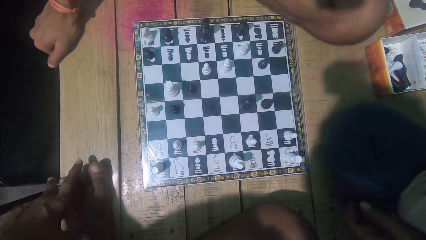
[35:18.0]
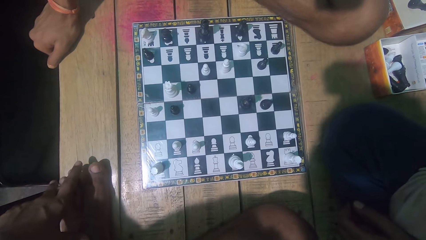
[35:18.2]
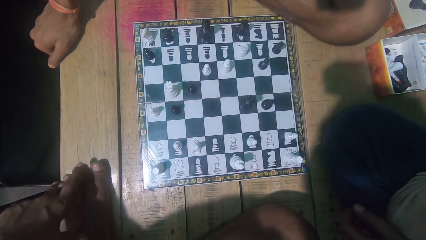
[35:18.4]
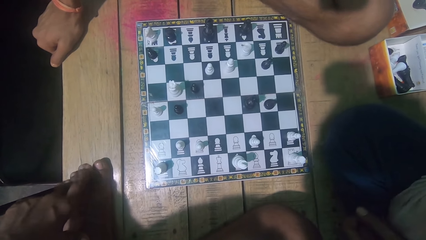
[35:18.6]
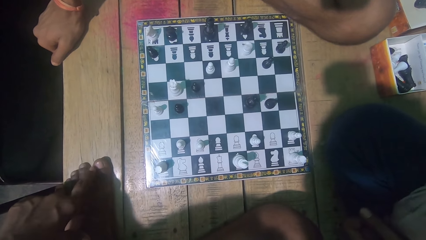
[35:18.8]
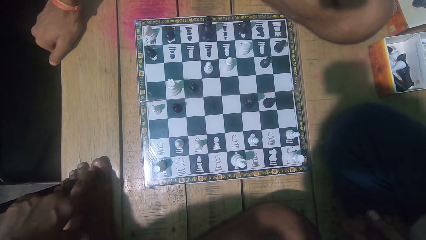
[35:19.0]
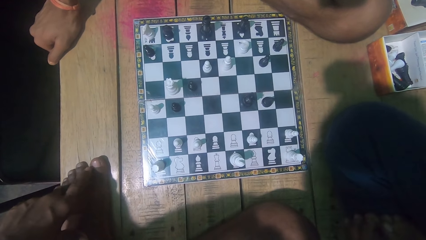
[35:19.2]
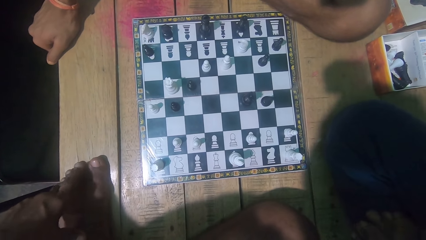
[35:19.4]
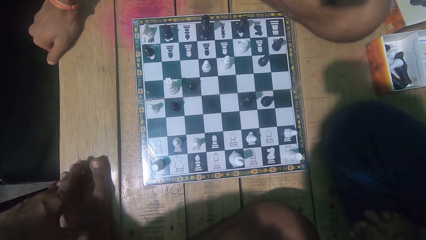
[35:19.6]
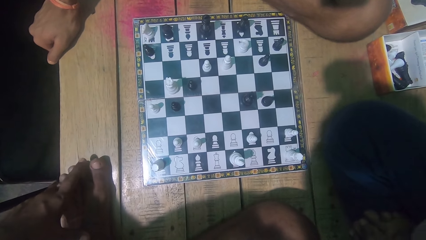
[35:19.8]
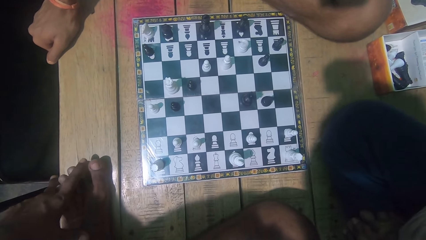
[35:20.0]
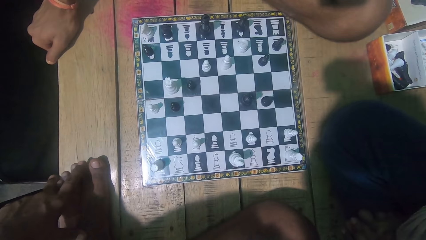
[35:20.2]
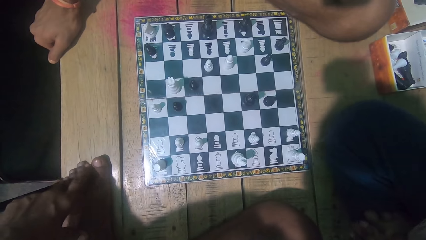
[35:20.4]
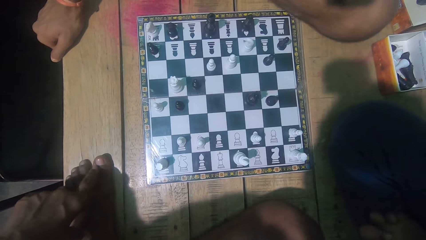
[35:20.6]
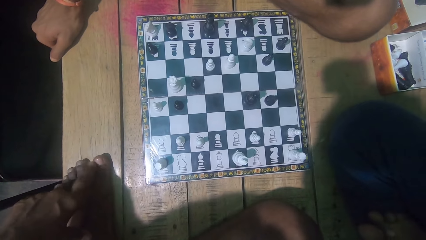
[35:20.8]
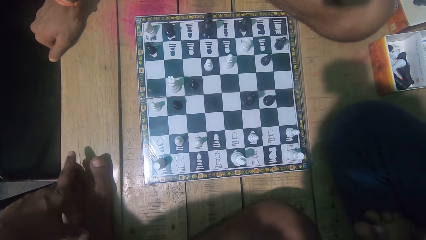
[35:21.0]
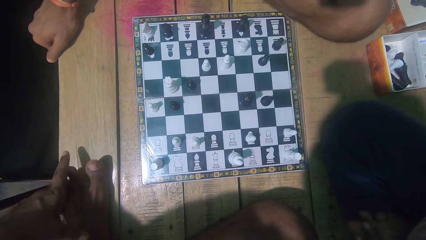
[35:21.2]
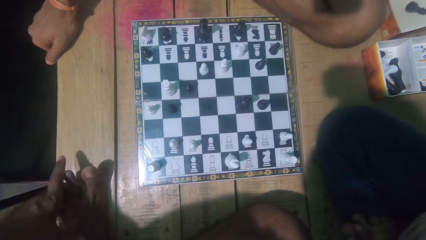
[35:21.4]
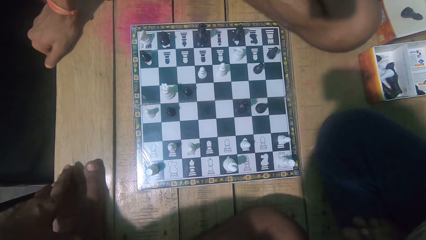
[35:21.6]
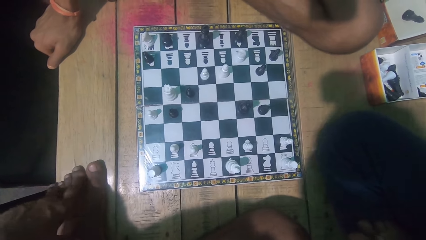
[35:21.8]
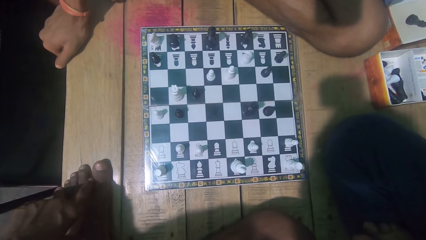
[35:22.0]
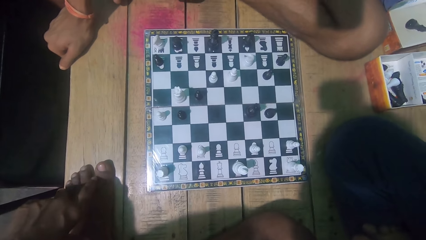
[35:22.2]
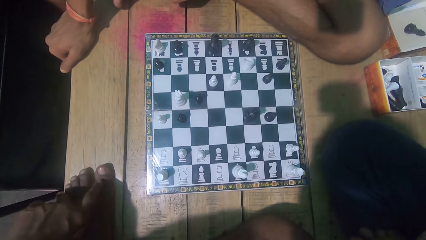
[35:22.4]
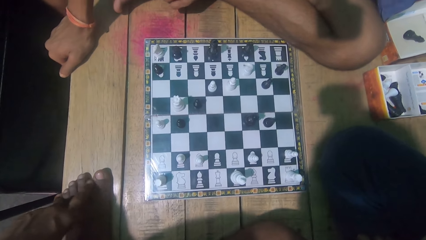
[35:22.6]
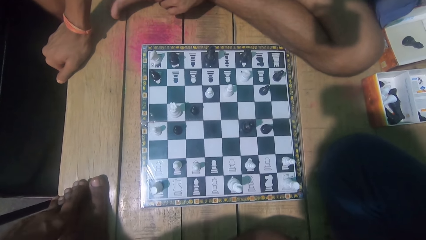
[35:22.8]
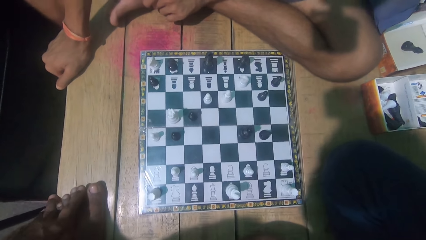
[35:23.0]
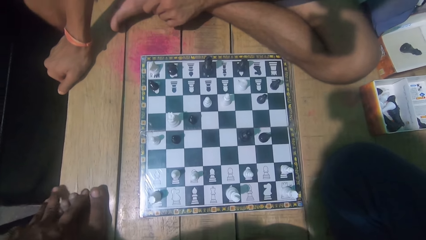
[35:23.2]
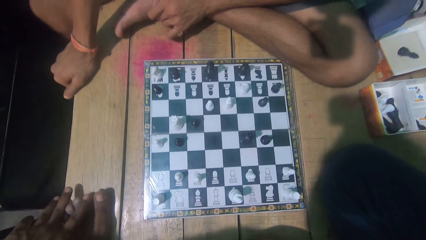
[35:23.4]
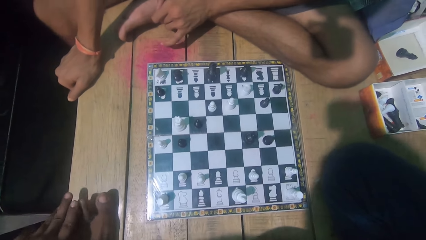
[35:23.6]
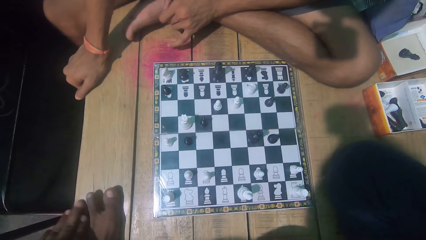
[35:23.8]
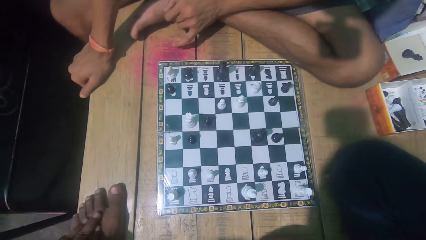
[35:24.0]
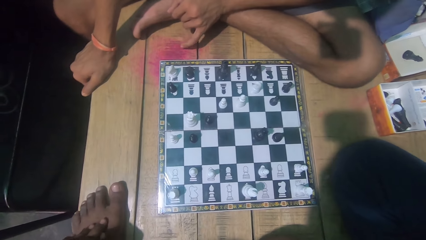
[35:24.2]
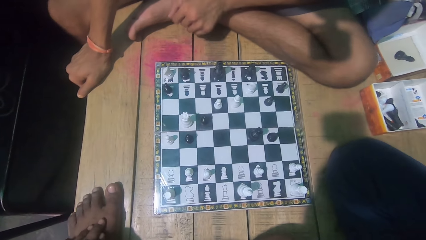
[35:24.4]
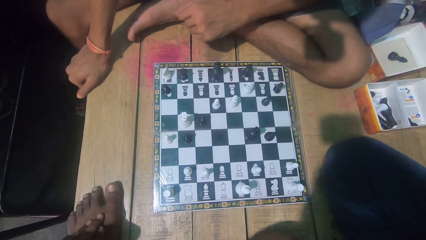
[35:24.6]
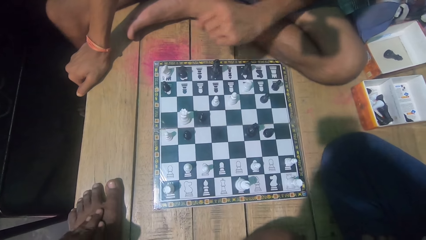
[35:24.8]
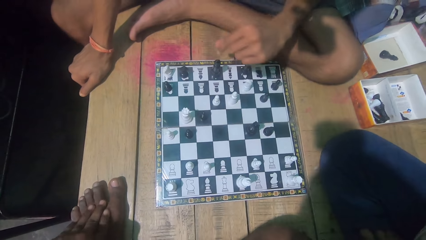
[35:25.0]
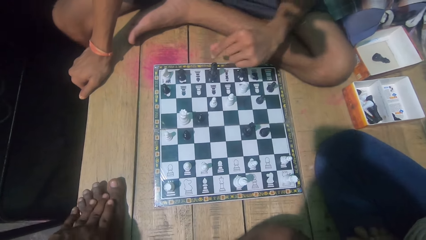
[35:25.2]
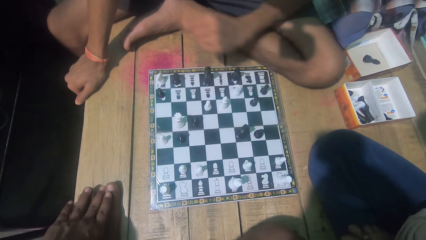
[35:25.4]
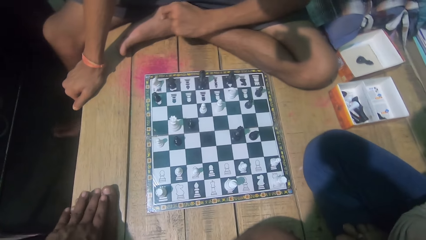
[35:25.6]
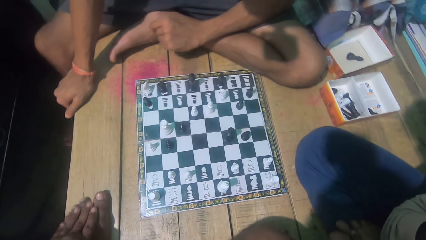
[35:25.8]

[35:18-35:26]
The camera wearer looks at the chess game with a man.

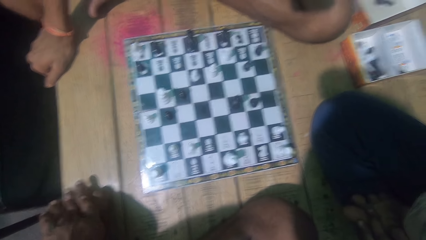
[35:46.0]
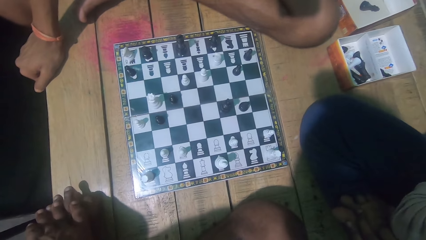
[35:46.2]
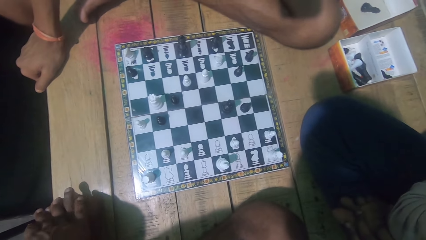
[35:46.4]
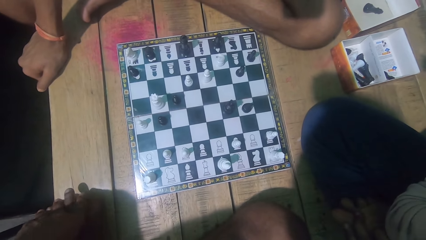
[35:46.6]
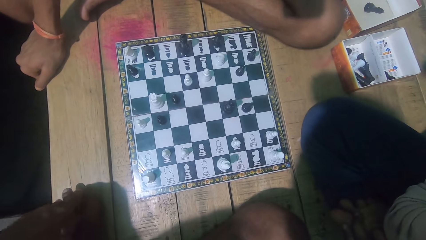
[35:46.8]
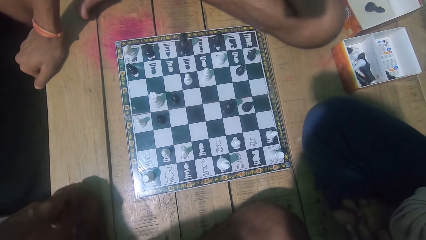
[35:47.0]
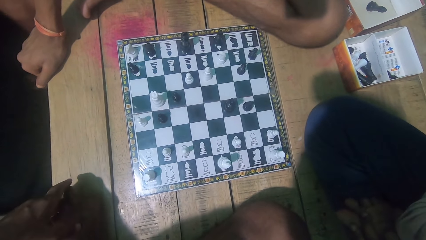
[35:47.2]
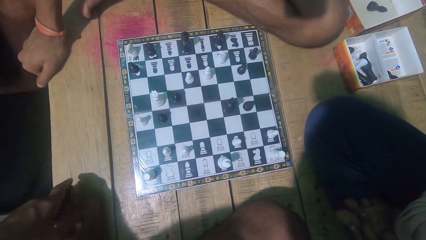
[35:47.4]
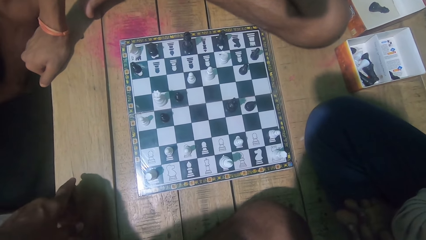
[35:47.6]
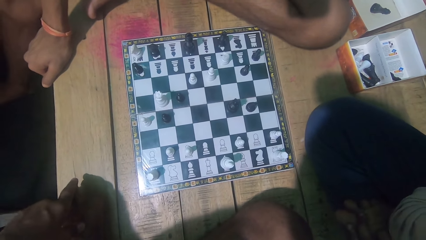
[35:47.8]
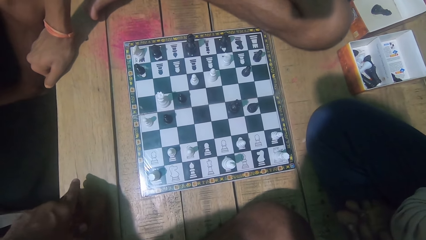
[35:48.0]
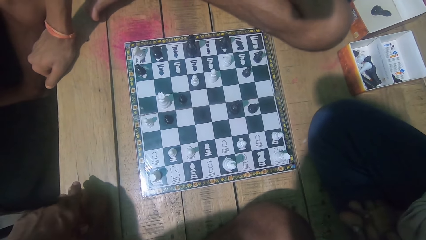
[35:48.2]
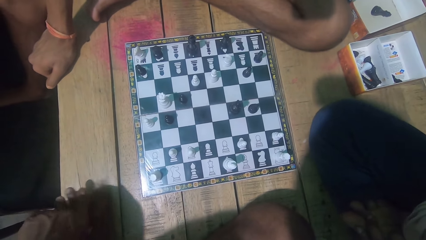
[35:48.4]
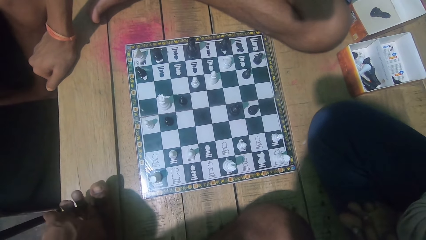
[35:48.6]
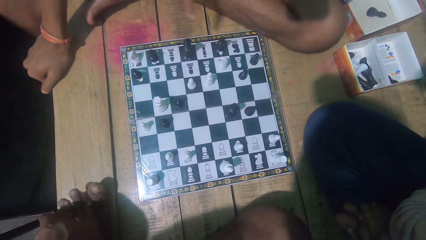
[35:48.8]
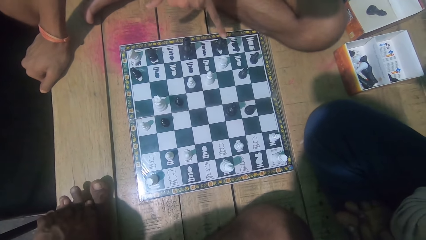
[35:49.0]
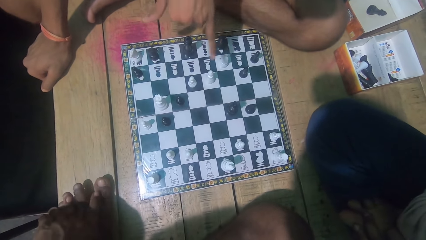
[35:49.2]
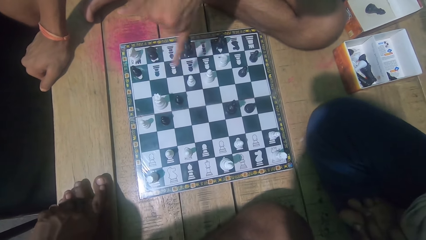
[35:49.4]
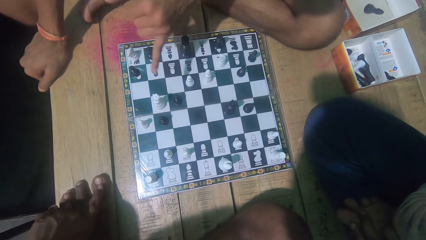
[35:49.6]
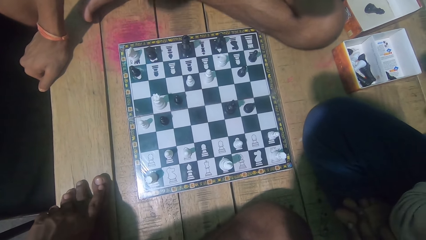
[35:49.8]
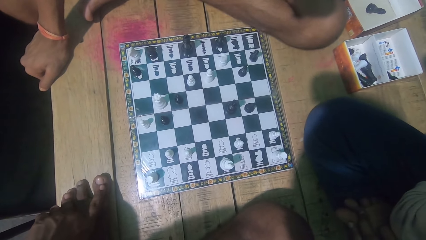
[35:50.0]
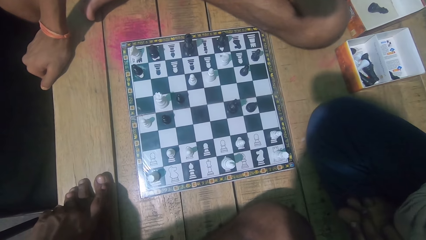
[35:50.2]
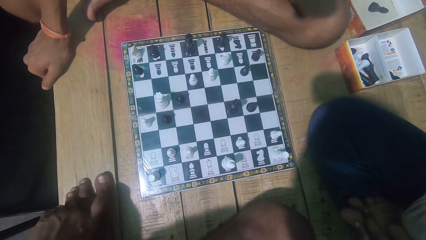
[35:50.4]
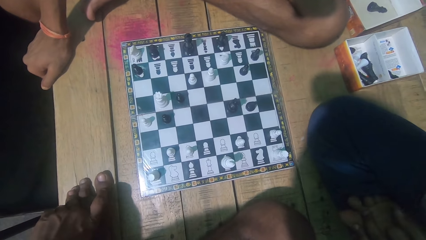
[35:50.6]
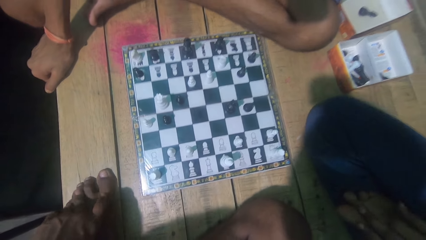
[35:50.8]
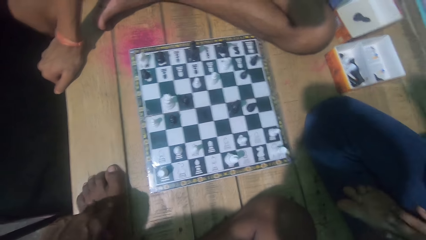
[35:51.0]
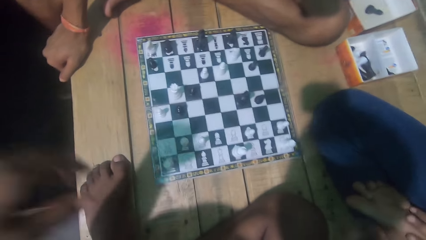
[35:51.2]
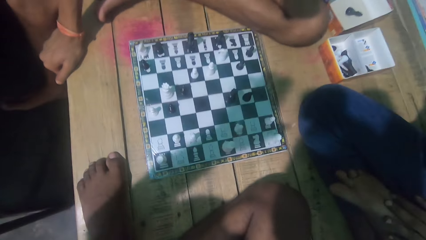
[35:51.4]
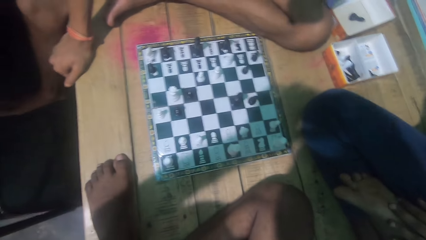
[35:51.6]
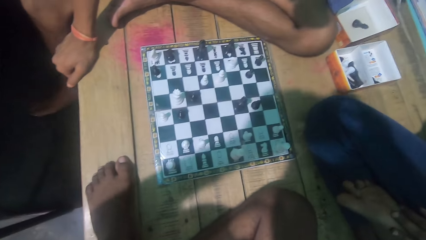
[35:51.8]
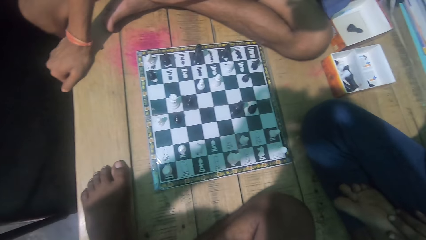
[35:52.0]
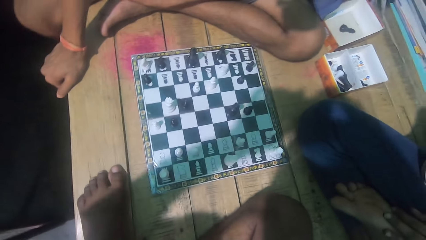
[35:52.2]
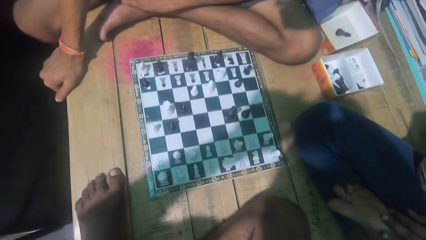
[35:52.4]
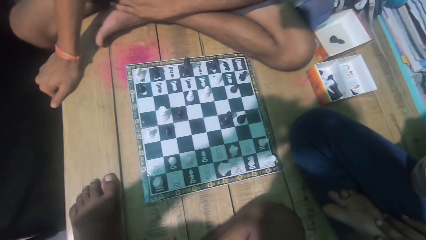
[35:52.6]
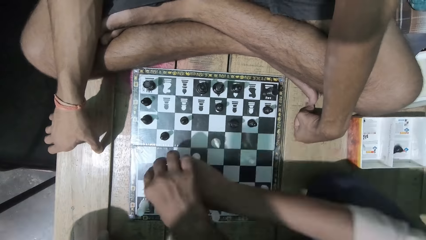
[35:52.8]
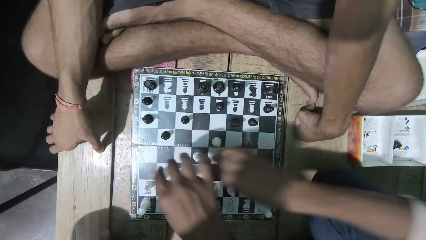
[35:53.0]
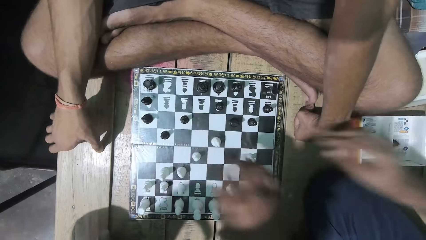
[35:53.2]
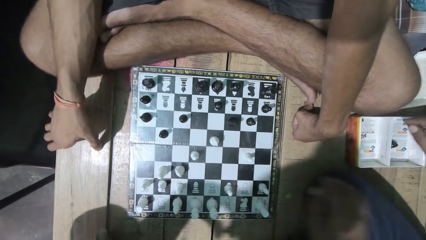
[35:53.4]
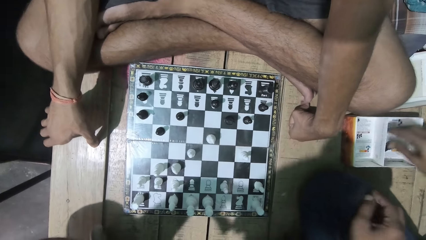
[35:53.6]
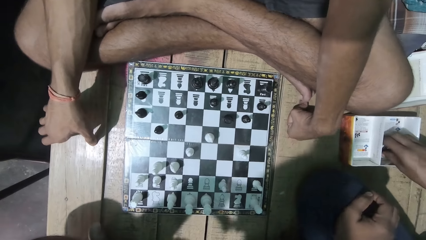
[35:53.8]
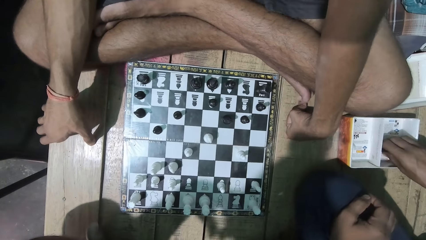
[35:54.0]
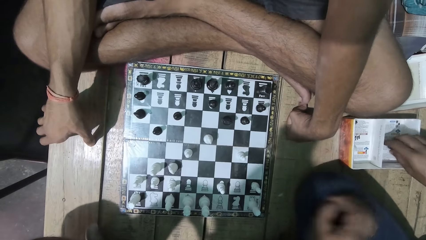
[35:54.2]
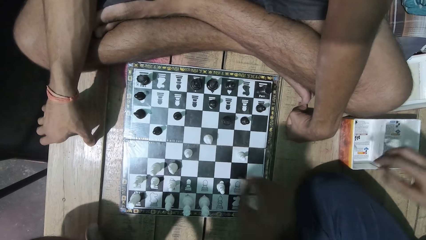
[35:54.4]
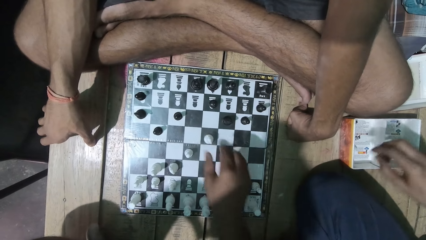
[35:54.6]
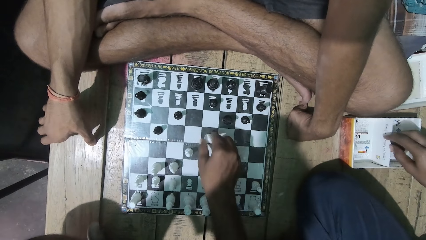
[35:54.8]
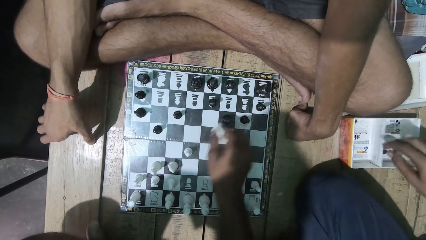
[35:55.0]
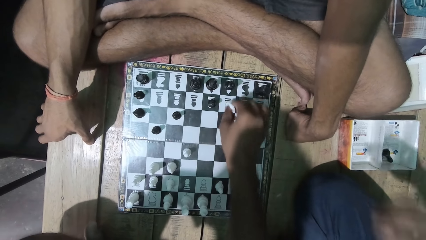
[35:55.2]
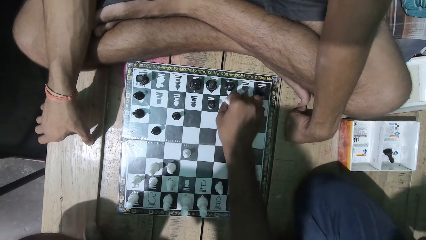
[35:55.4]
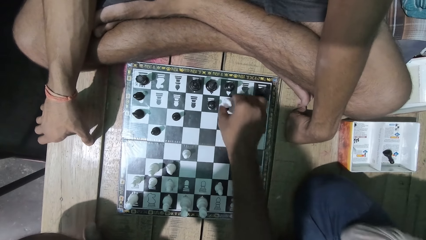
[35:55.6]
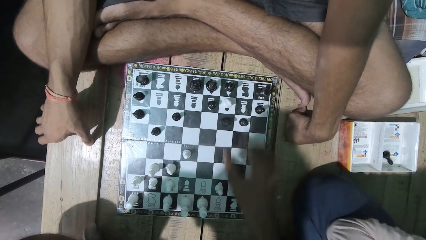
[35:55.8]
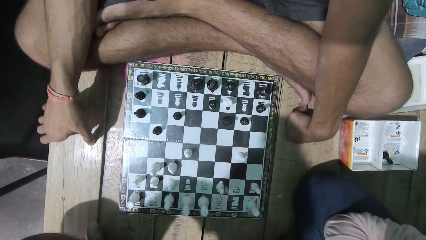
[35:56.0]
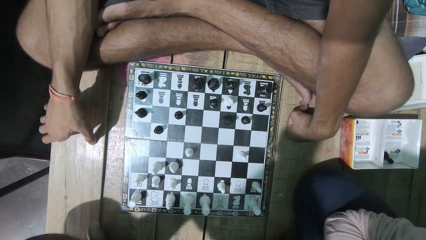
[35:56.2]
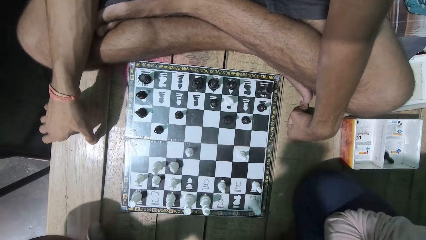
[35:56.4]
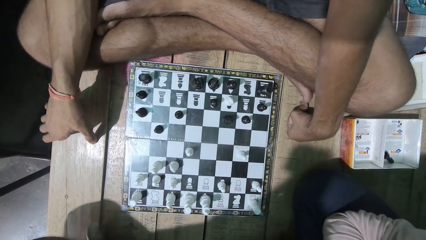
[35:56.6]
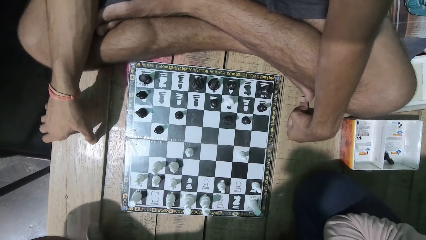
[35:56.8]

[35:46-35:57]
The camera wearer converses with a man. Another man points at the board. The first man converses with the camera wearer. The camera wearer fixes his camera. A third man picks up two chess pieces and exchanges with the opponent's piece in the box. The camera wearer moves the chess piece. He plays the chess game.
